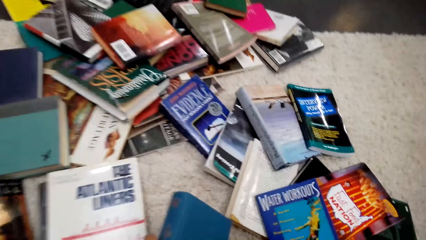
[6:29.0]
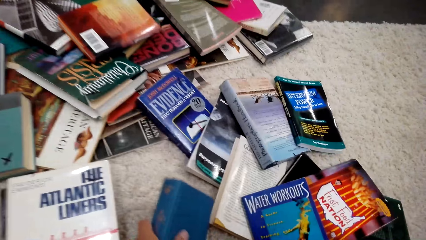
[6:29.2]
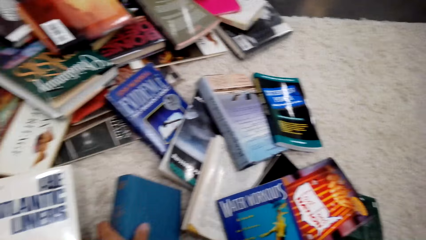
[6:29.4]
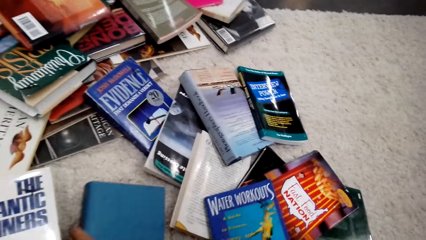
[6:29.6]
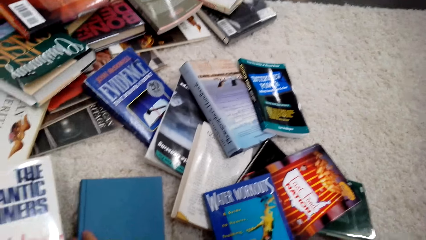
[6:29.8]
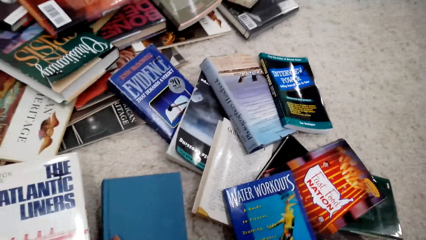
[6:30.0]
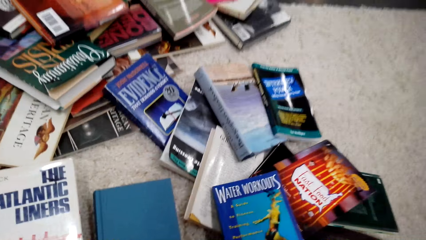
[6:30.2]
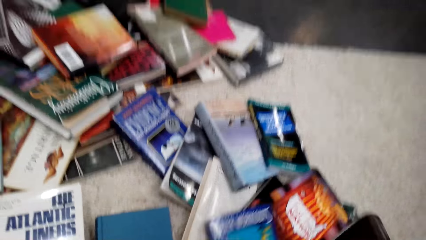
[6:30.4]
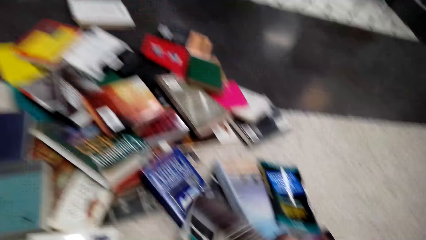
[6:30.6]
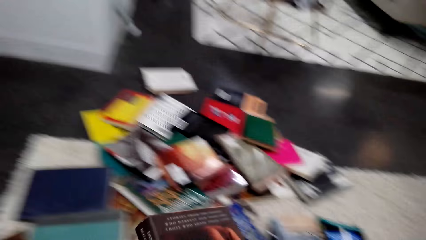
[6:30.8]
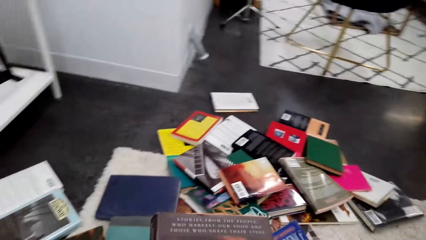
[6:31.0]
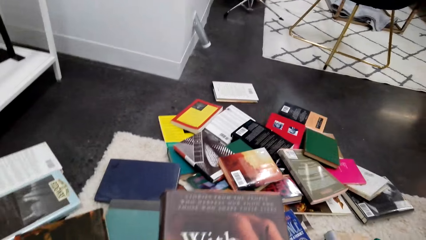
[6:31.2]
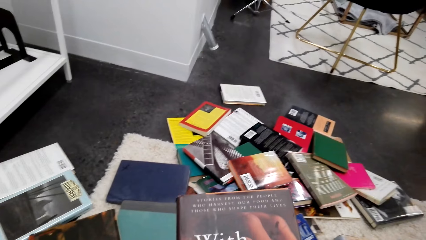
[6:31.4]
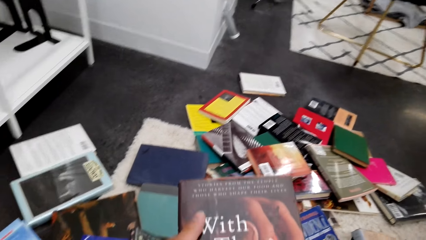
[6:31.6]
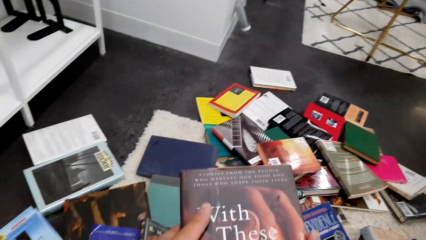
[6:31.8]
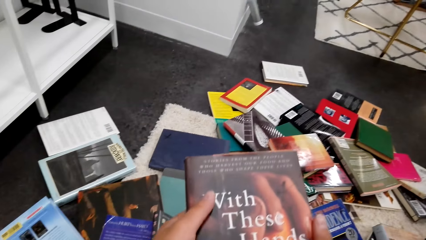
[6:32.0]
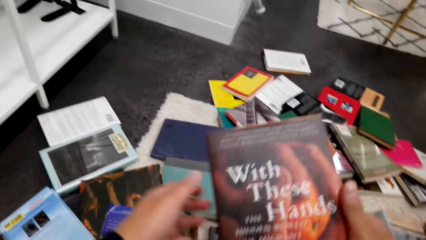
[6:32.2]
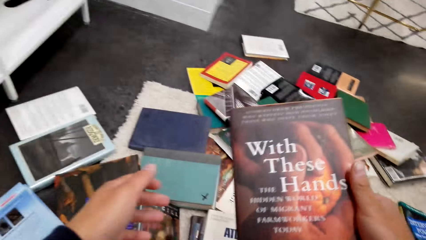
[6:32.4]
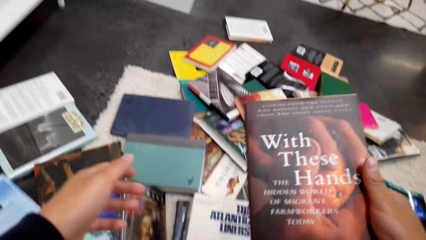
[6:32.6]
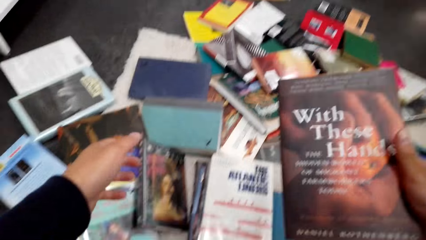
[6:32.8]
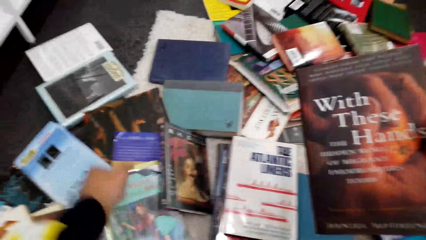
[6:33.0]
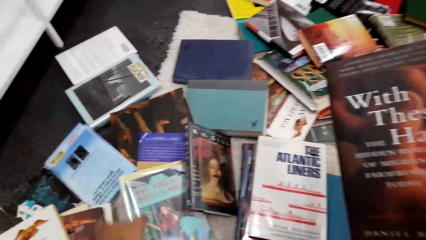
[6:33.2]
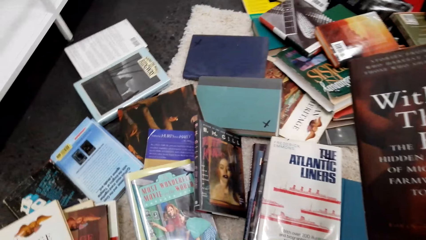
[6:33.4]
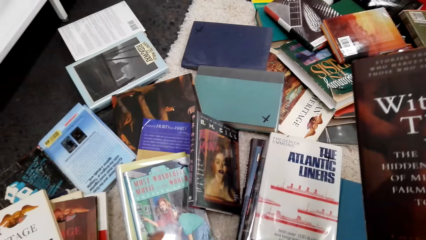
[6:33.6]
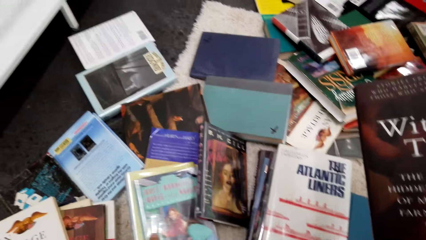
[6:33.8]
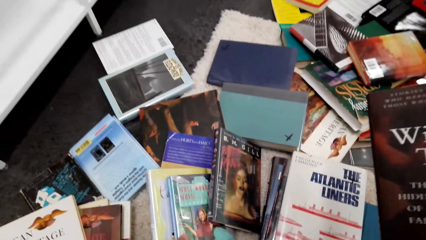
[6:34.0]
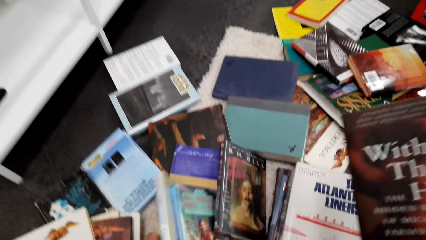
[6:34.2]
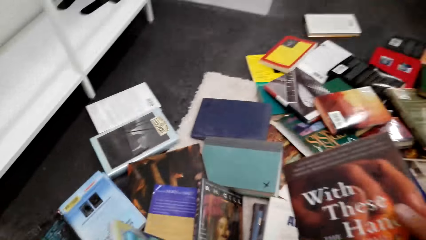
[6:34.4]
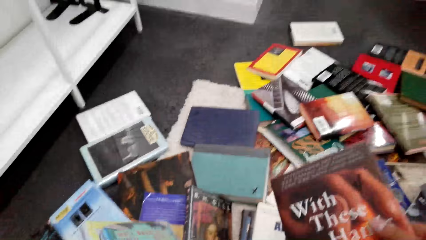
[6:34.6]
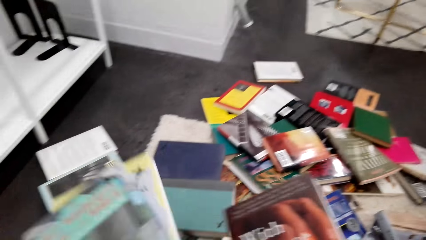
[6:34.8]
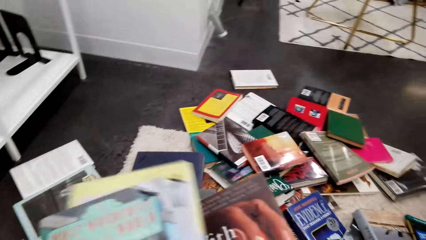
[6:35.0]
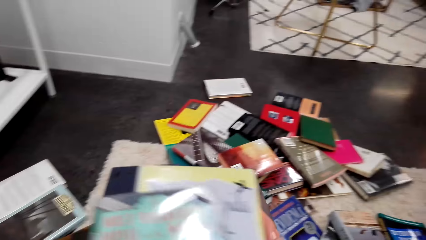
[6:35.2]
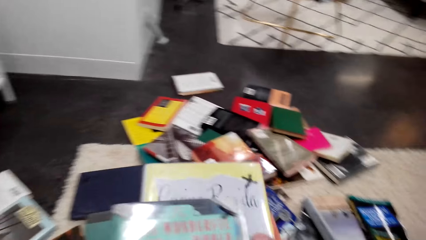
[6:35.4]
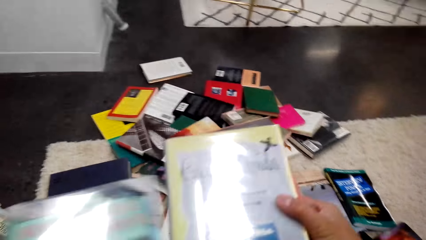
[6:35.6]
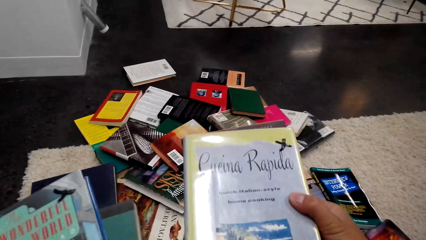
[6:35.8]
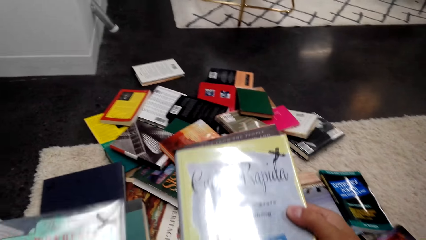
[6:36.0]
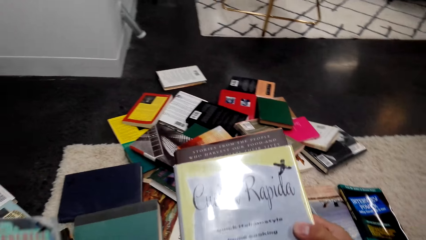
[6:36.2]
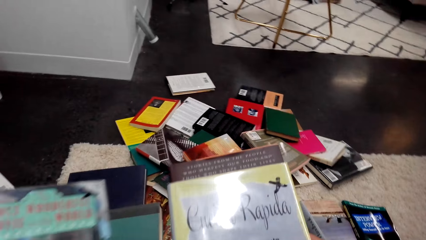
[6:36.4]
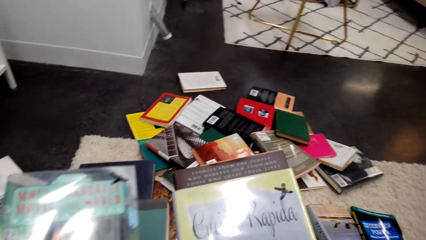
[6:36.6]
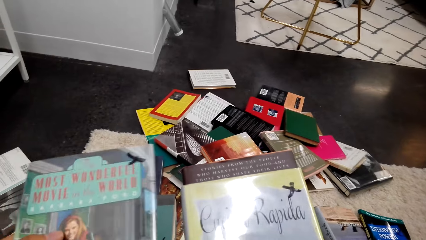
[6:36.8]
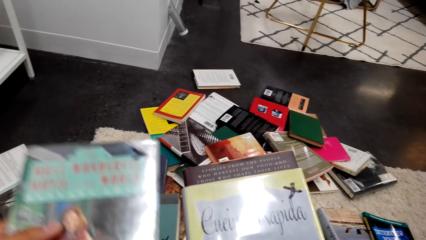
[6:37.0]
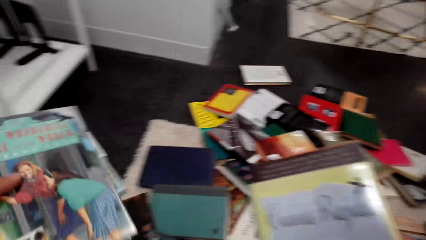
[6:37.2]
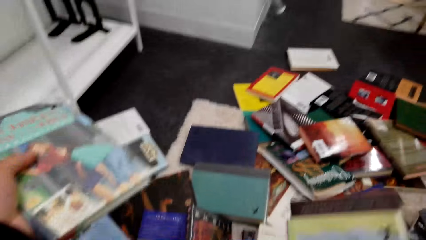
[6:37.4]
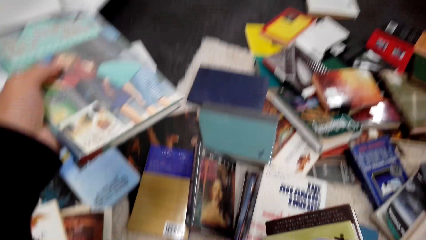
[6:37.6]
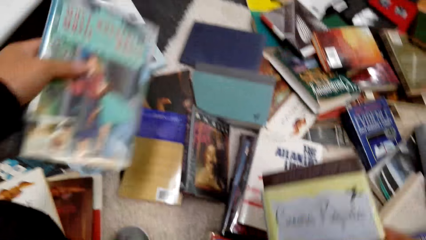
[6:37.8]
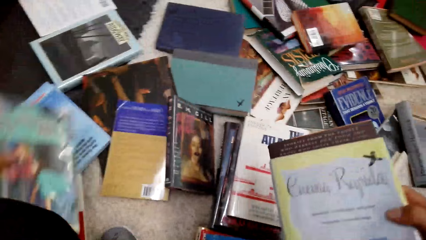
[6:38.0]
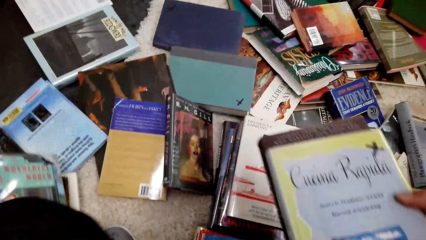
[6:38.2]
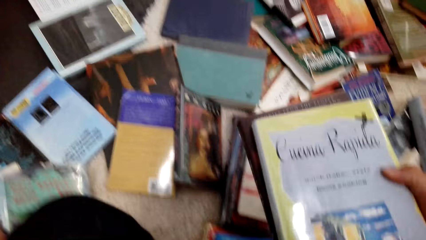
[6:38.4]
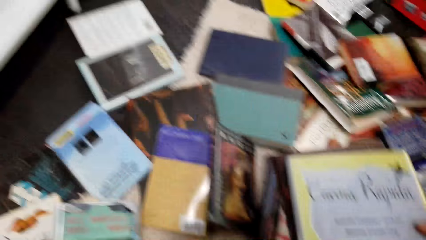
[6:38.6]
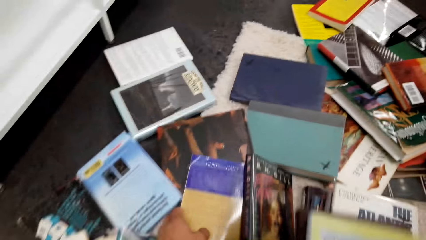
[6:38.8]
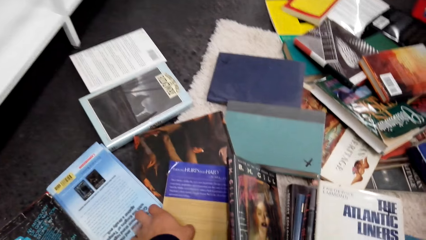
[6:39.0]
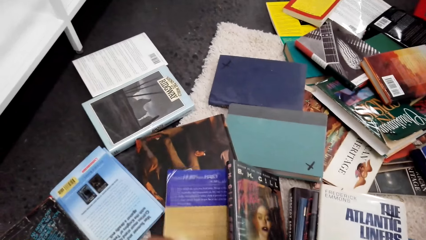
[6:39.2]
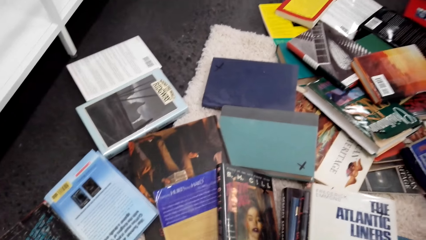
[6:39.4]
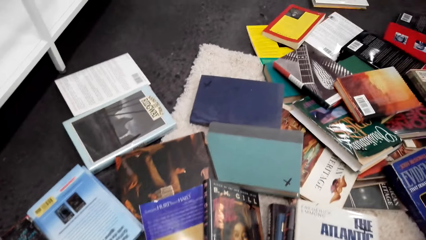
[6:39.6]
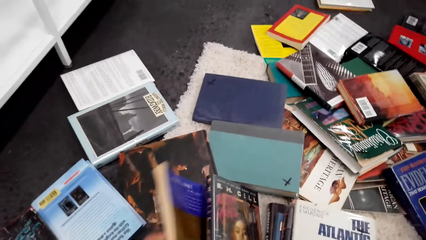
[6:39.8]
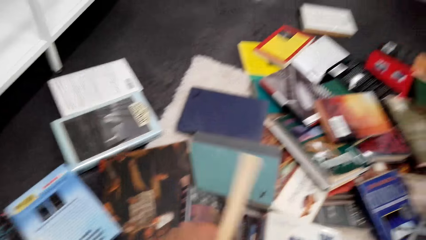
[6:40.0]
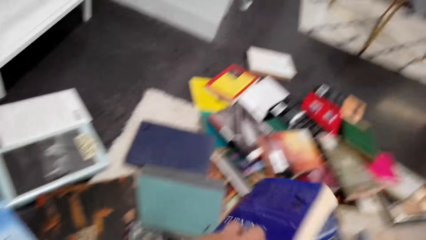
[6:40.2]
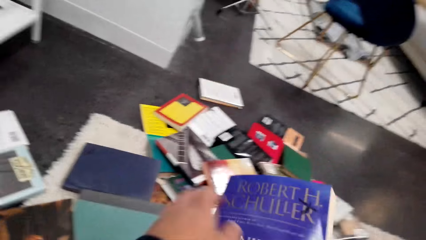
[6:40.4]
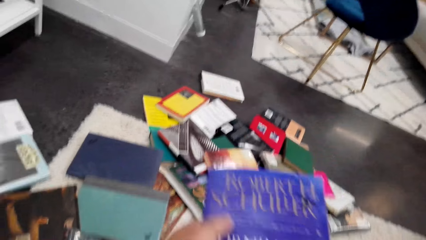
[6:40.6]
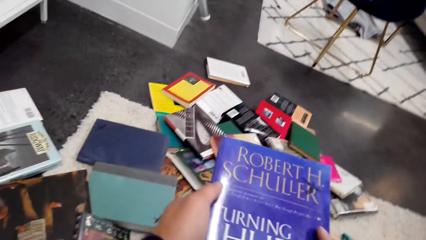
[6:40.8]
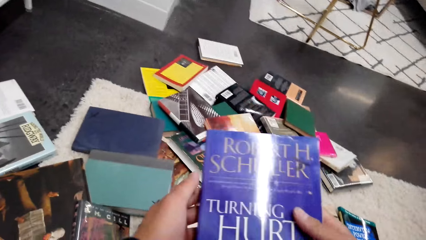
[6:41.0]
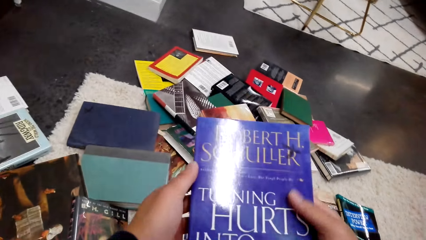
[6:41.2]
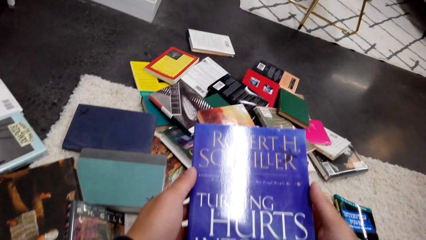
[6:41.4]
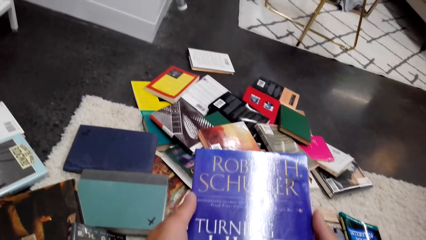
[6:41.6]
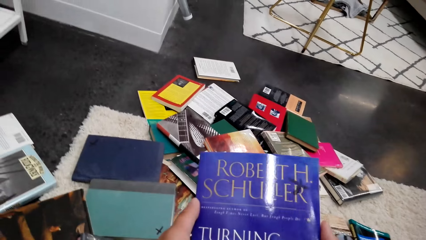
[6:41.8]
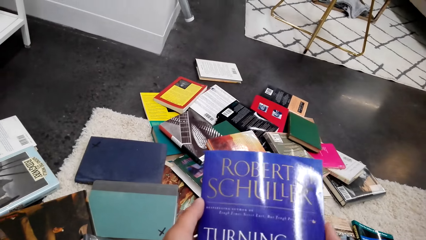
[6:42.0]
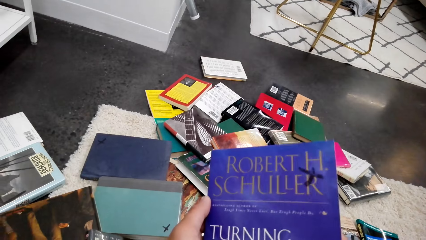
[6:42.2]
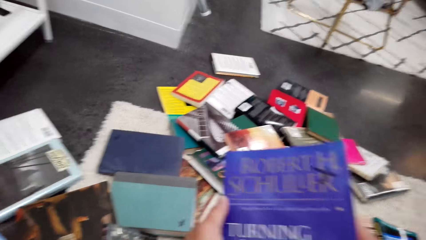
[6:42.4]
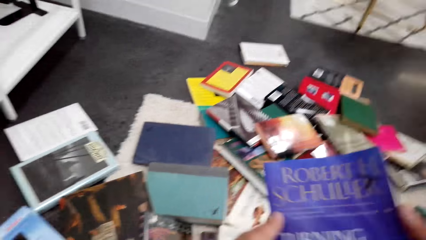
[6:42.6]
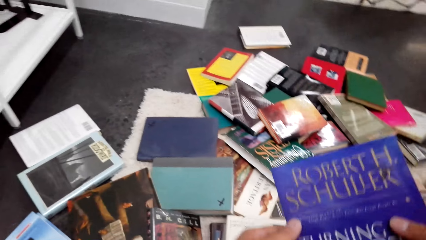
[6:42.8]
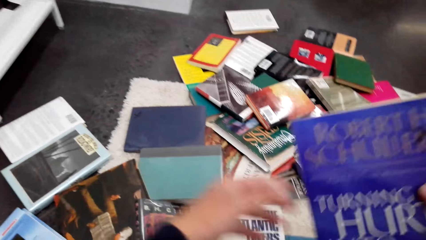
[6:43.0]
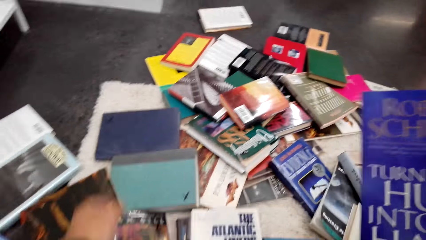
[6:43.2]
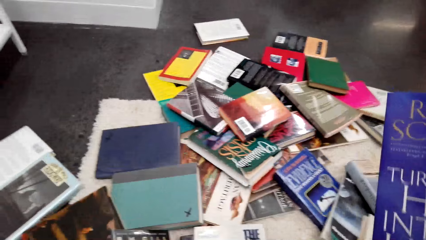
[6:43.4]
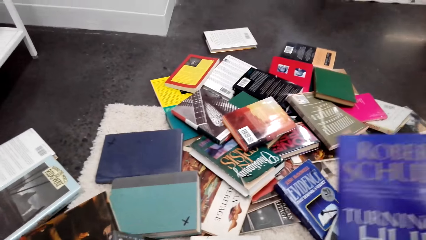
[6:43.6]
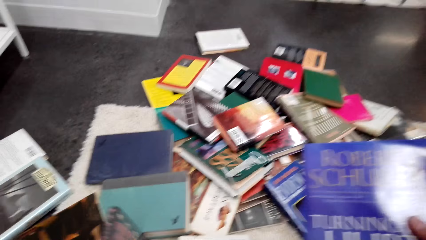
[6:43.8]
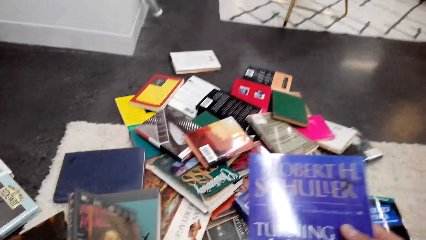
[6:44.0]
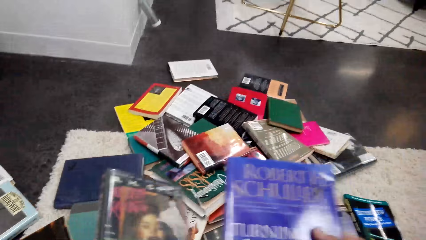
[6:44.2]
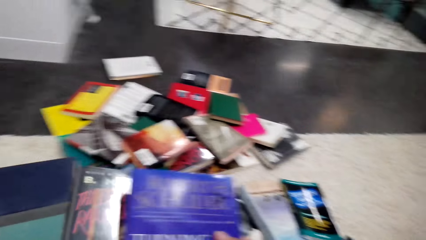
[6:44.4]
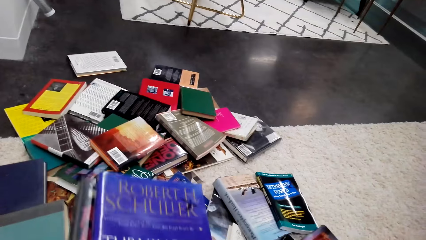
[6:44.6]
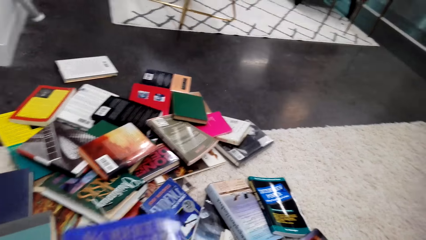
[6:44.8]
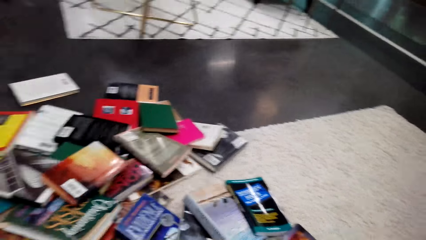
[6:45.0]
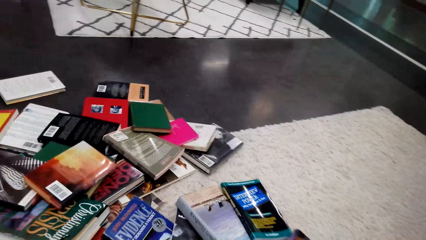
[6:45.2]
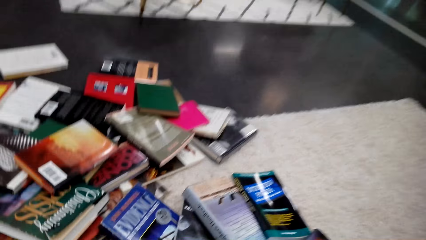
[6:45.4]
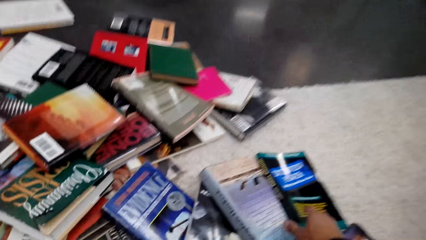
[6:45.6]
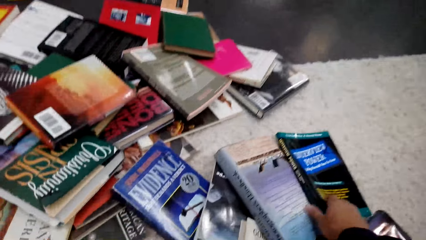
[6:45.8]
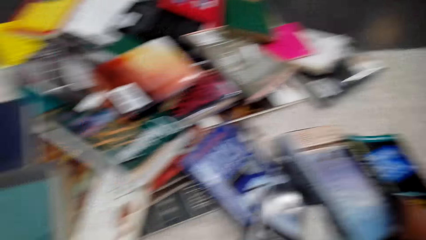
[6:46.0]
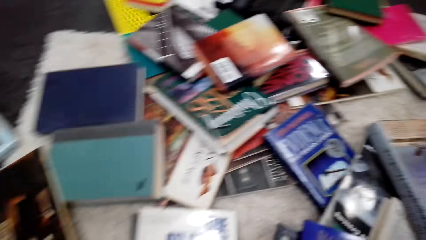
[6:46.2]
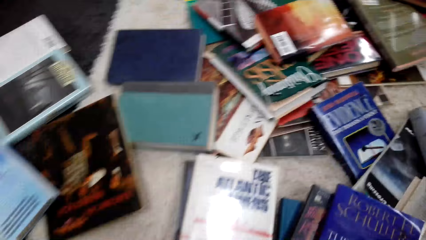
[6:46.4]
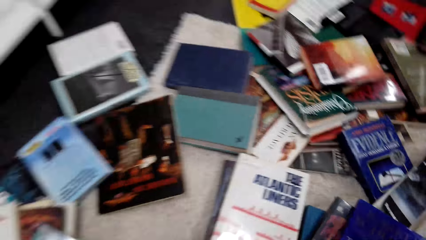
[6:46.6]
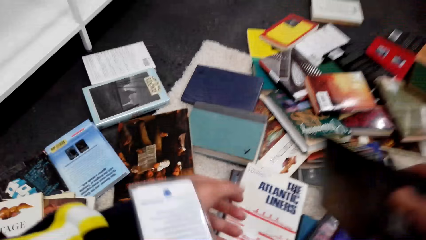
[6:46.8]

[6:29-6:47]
The camera wearer holds a book with the other hand. They put down the book. They pick up a book. They pick up the books. They put down a book. They pick up a book and hold the book with their hands. They pick up a book.
